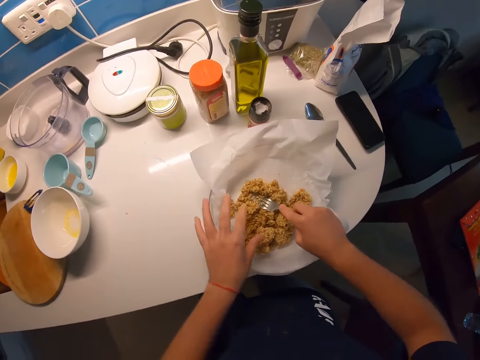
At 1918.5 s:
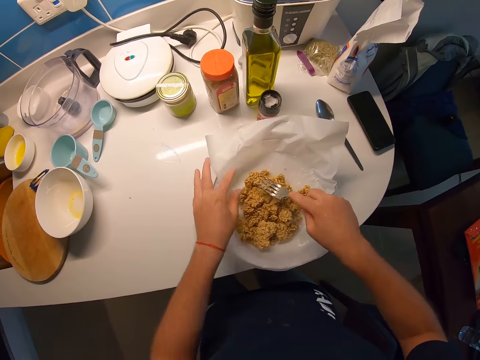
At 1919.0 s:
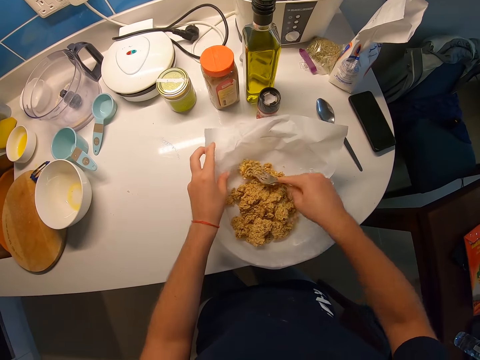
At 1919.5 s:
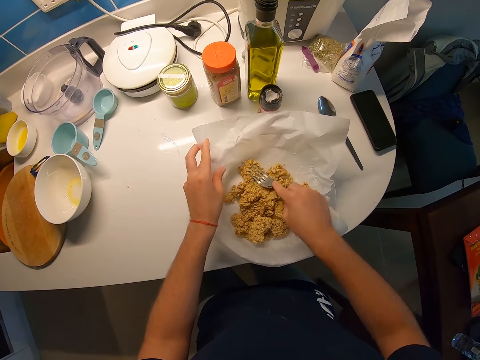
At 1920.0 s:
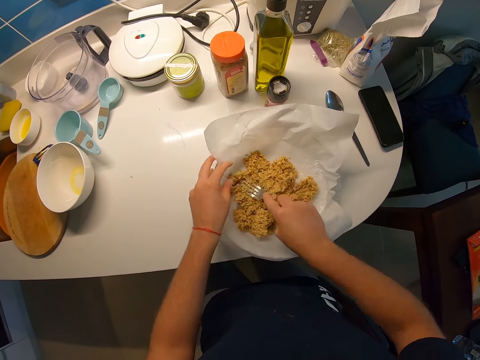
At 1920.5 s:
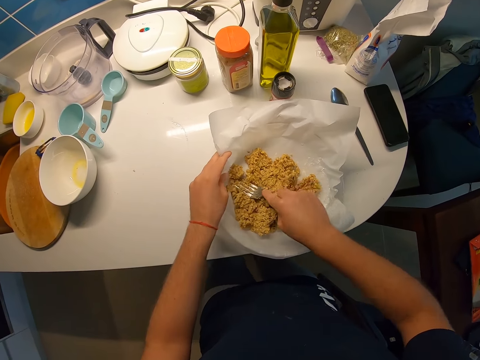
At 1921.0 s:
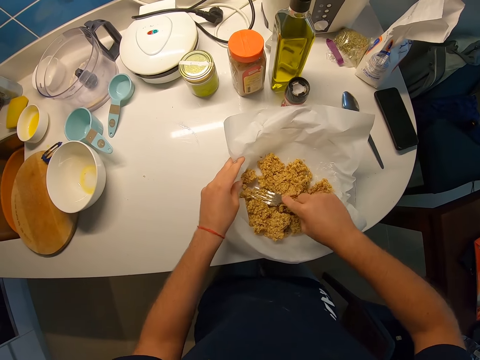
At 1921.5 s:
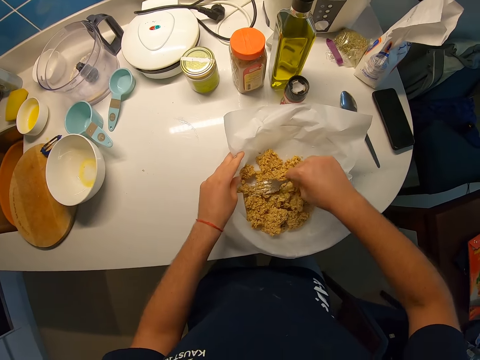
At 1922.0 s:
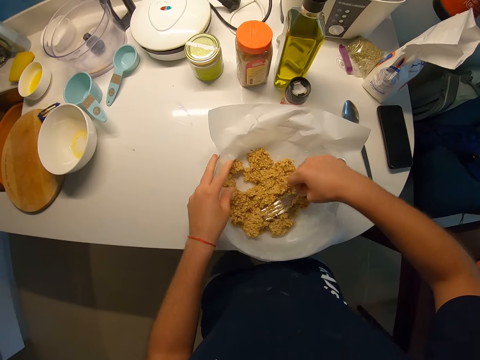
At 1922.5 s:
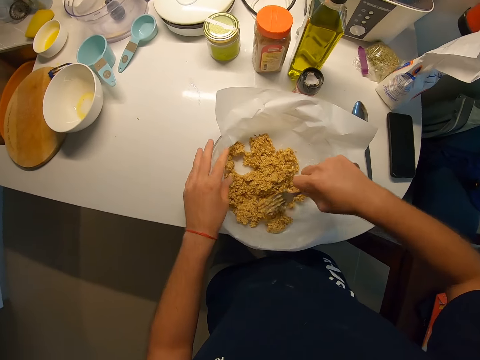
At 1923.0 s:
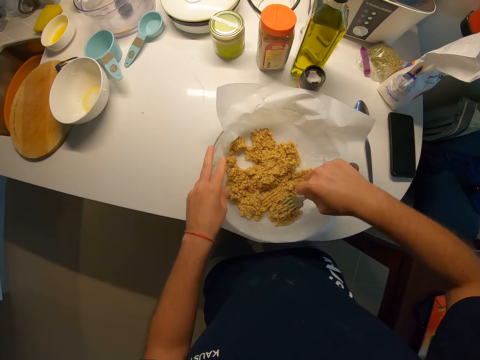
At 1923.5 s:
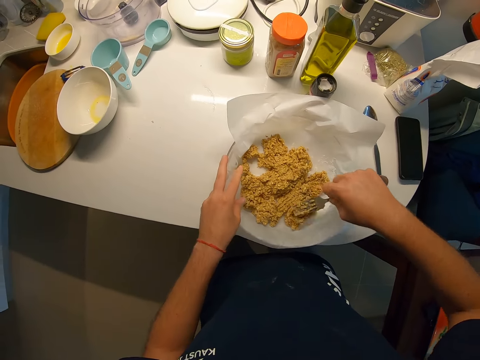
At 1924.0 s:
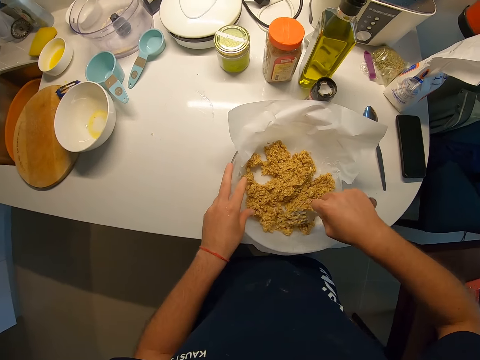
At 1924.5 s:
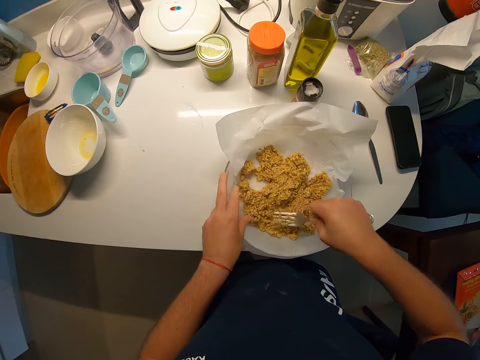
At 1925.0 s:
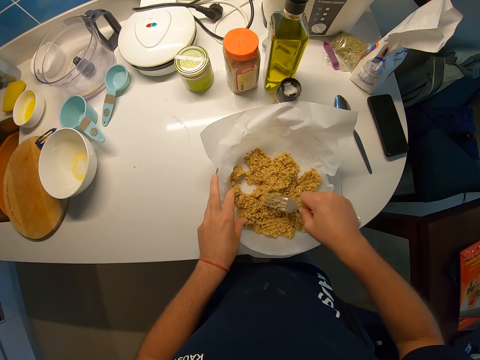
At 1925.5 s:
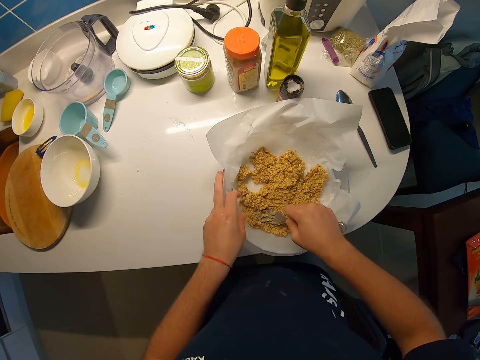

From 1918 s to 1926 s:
The camera wearer presses the grains down with the fork in her right hand. She holds a paper in the plate with her left hand. She presses the grains down with the fork in her right hand.

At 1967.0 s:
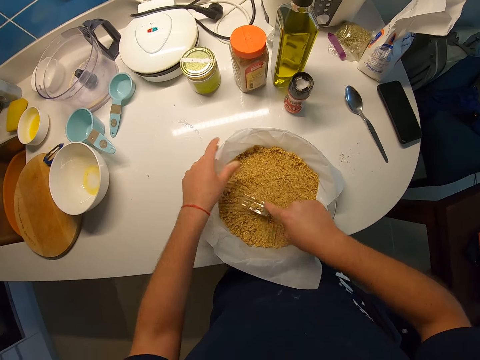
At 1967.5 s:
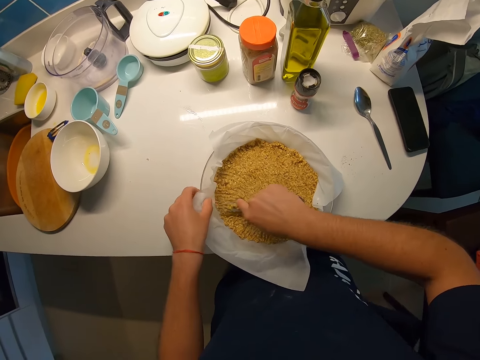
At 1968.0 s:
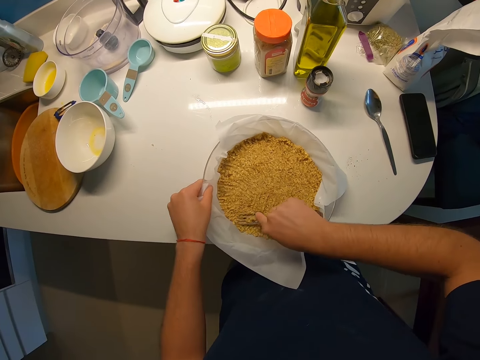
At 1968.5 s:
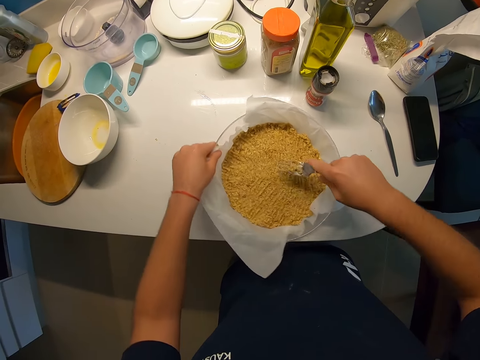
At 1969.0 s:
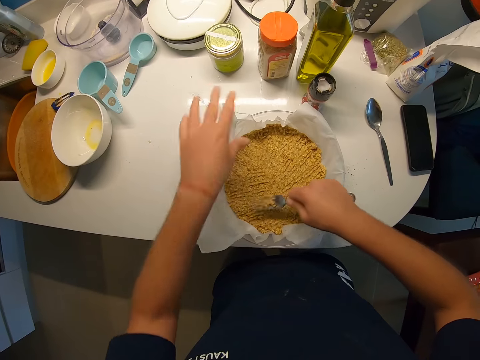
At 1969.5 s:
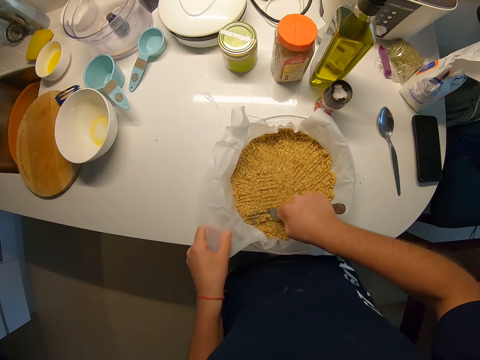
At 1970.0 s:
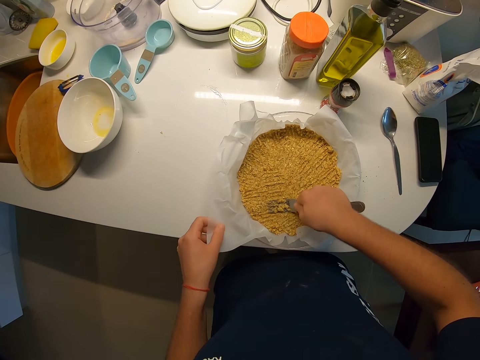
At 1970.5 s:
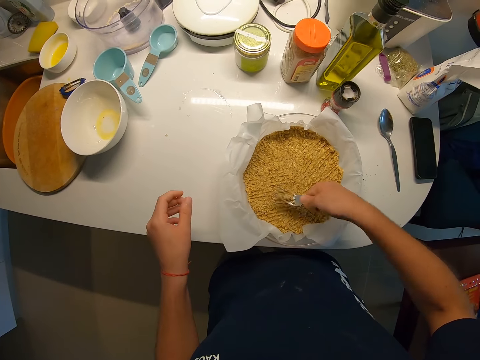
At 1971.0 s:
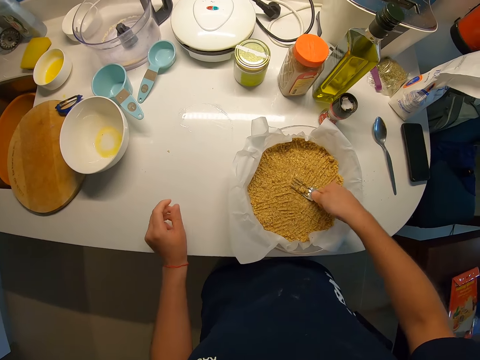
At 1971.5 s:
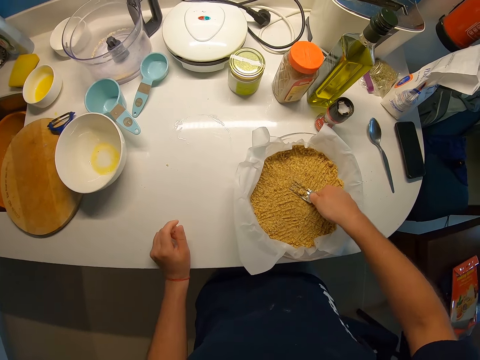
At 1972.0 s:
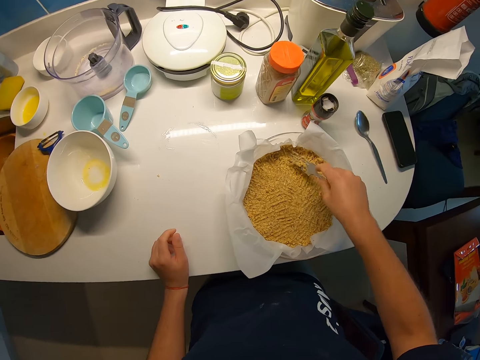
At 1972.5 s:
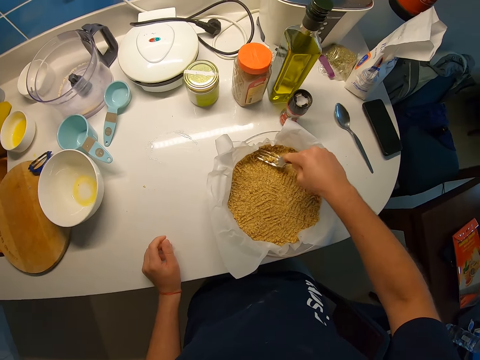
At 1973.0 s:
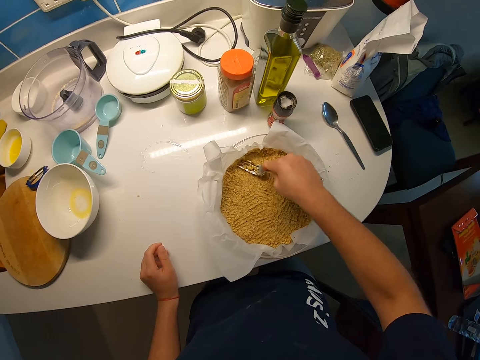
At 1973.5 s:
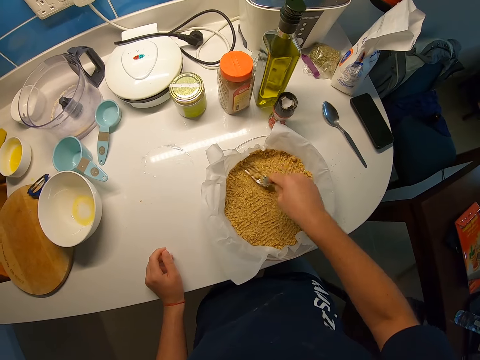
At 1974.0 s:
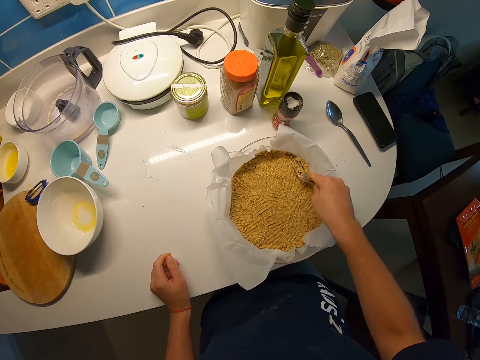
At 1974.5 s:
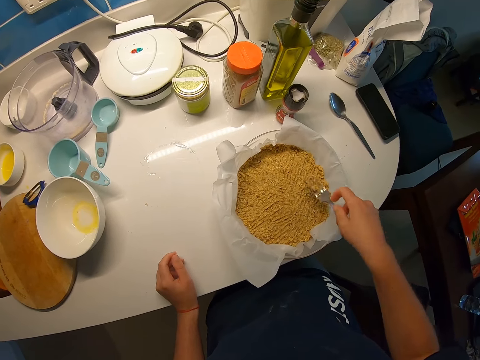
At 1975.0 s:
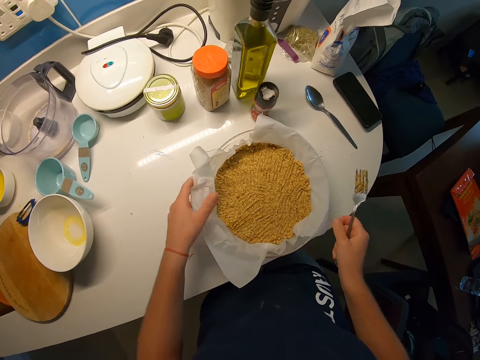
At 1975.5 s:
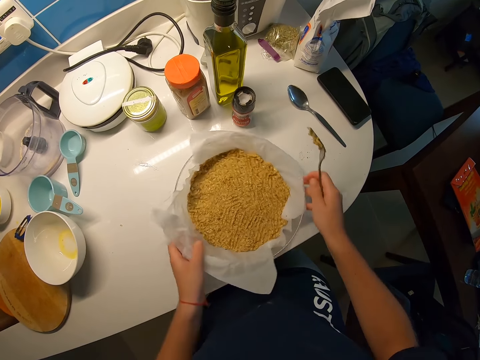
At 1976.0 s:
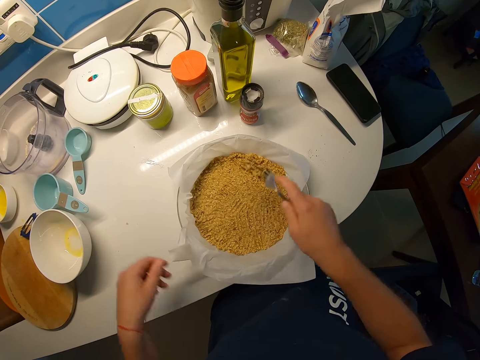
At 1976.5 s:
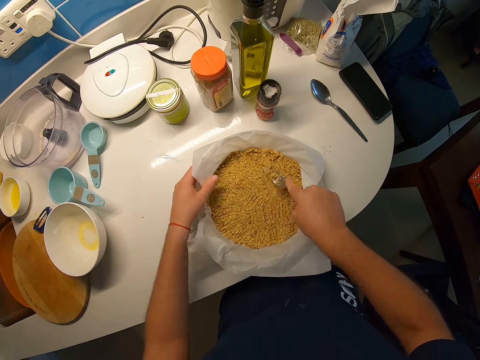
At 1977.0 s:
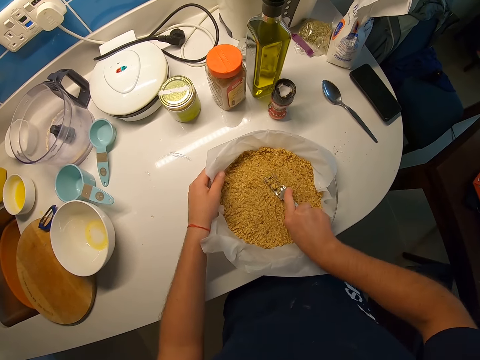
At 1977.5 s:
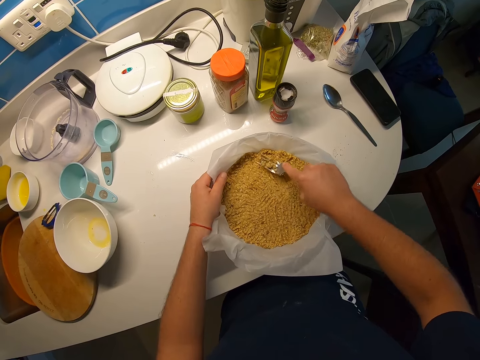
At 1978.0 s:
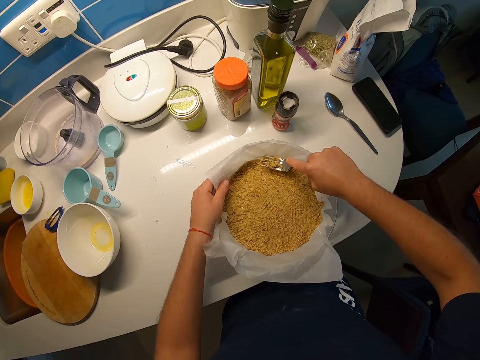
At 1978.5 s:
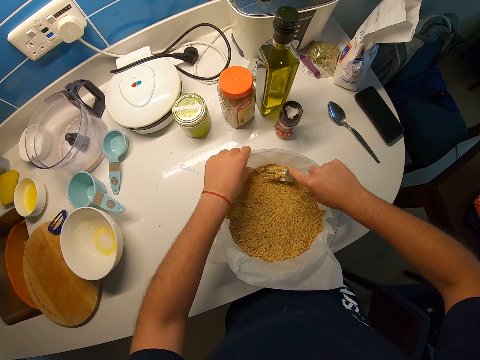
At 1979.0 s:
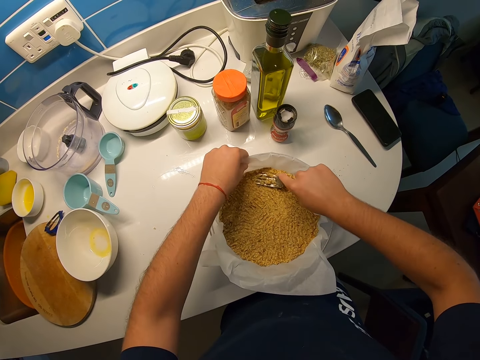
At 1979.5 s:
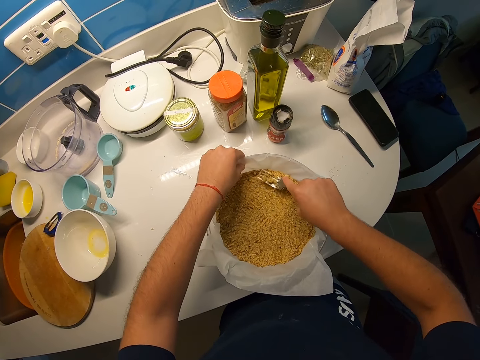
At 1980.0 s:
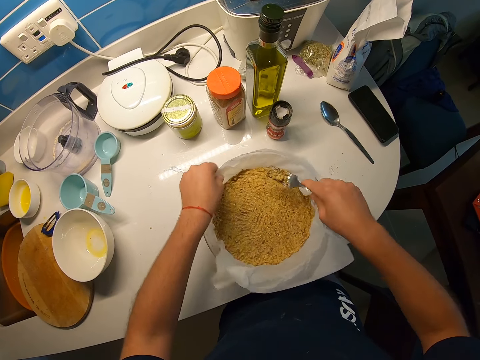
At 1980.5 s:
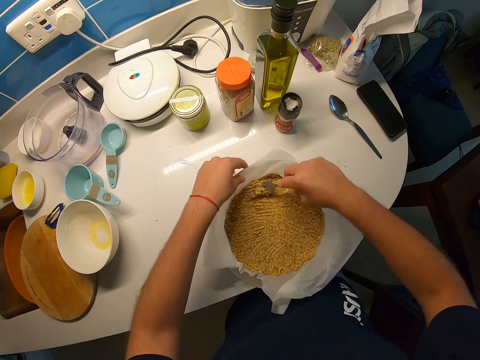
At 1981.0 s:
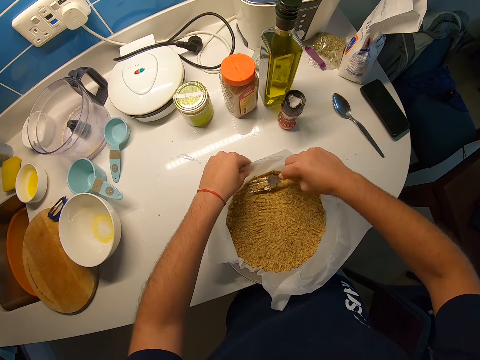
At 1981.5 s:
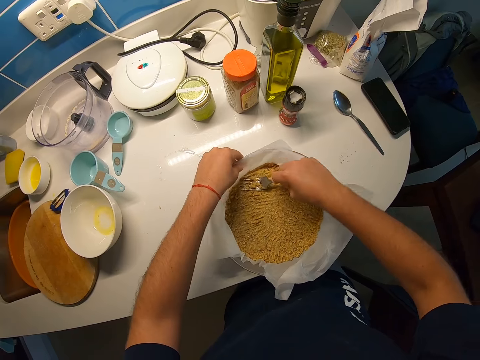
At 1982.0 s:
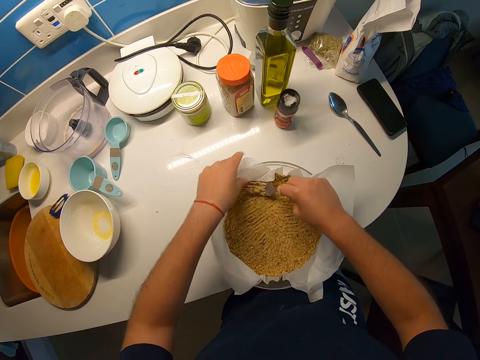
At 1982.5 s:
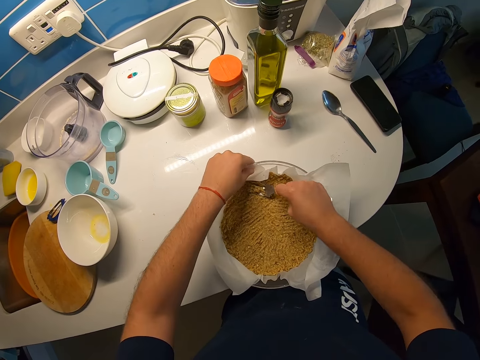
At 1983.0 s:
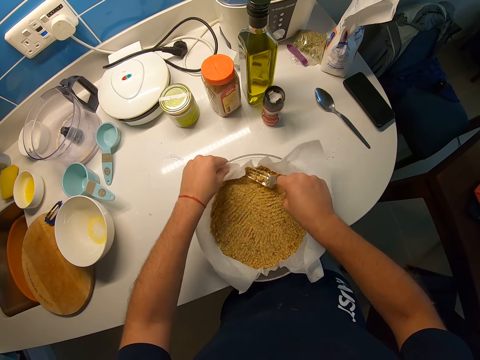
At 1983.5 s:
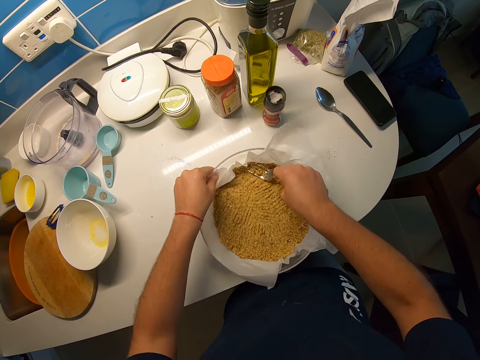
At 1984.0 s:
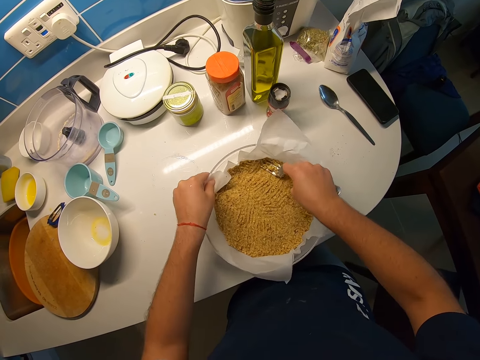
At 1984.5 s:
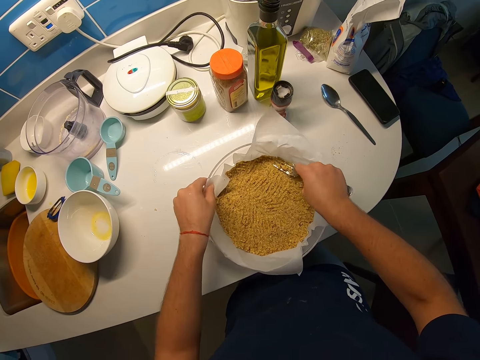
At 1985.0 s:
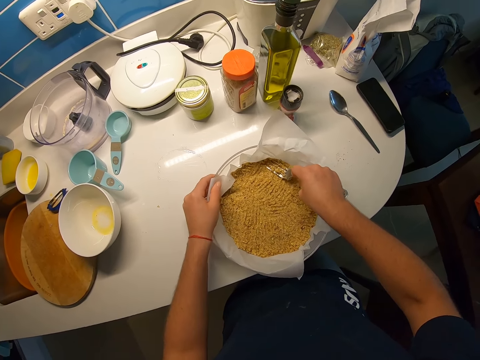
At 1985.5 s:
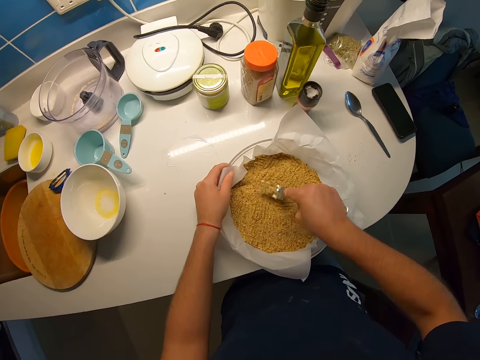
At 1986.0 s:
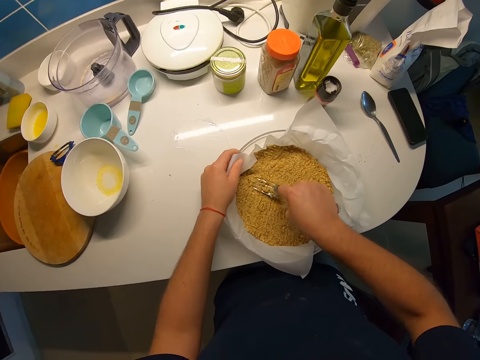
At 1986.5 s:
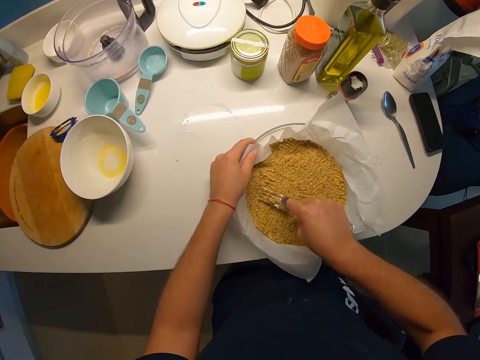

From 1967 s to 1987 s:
The camera wearer leaves the paper. She presses the grains down with the fork in her right hand. She holds the paper in the plate with her left hand and turns the plate anticlockwise with both hands. She holds the paper in the plate with her left hand and presses the grains down with the fork in her right hand. She turns the plate anticlockwise with both hands. She holds the paper in the plate with her left hand and presses the grains down with the fork in her right hand. She turns the plate anticlockwise with both hands. She holds the paper in the plate with her left hand and presses the grains down with the fork in her right hand.
